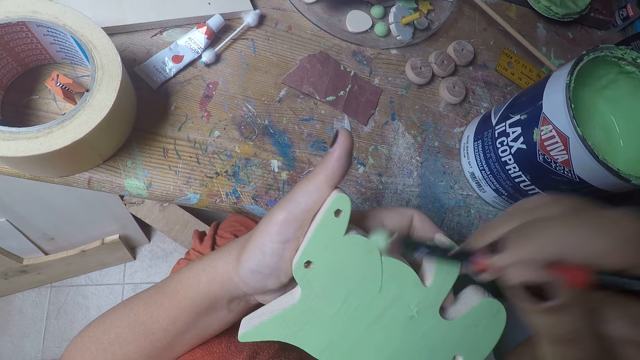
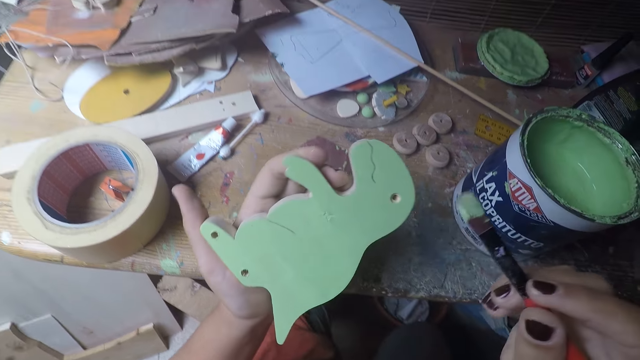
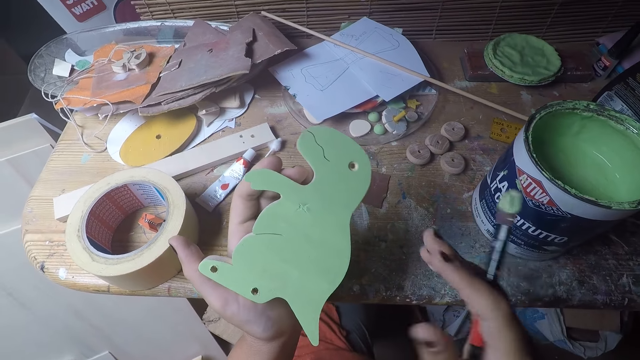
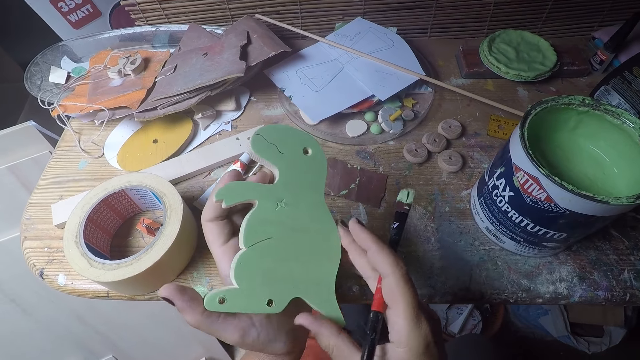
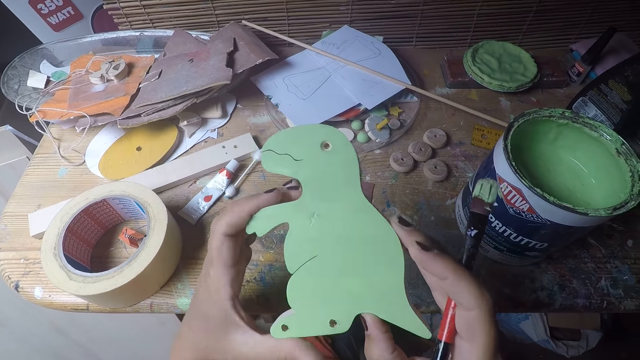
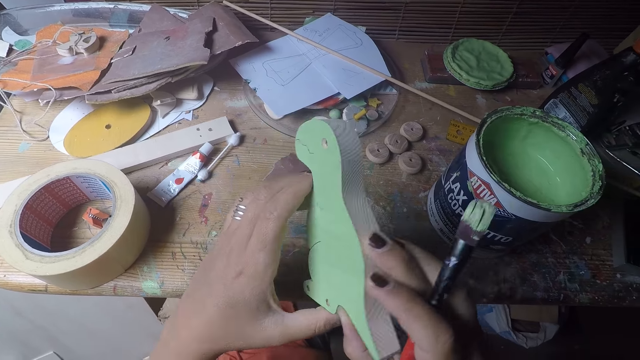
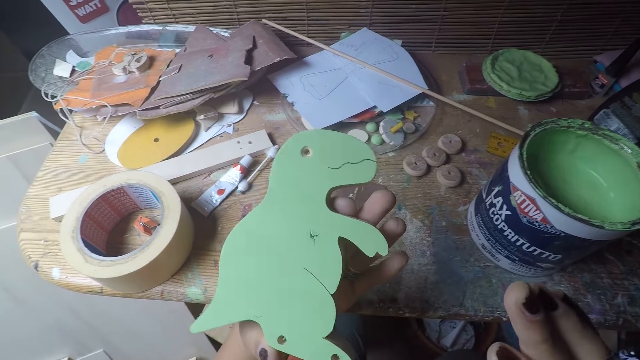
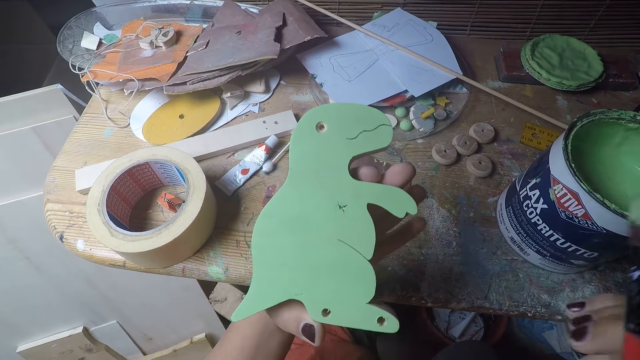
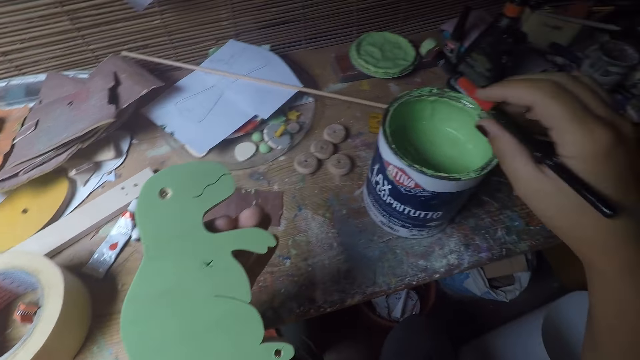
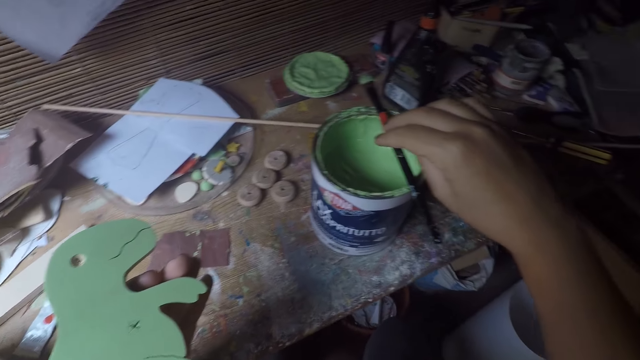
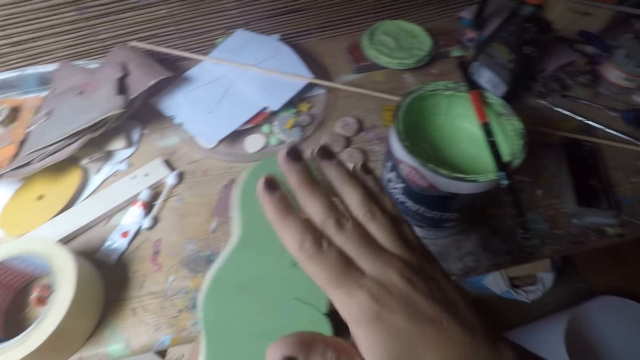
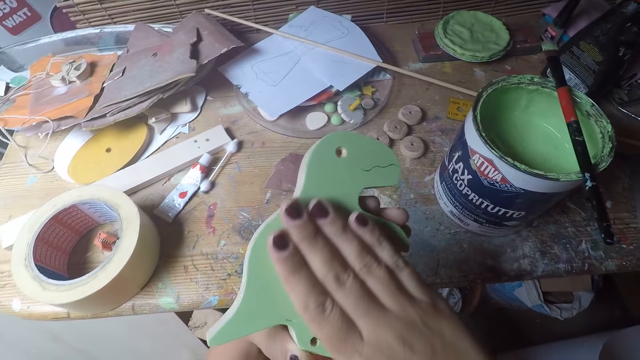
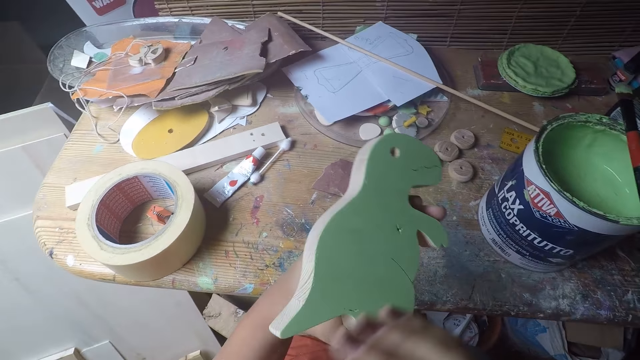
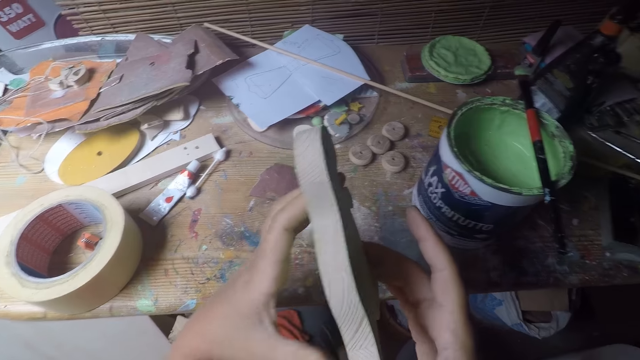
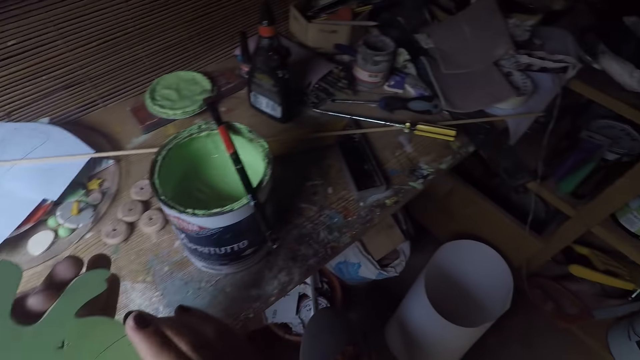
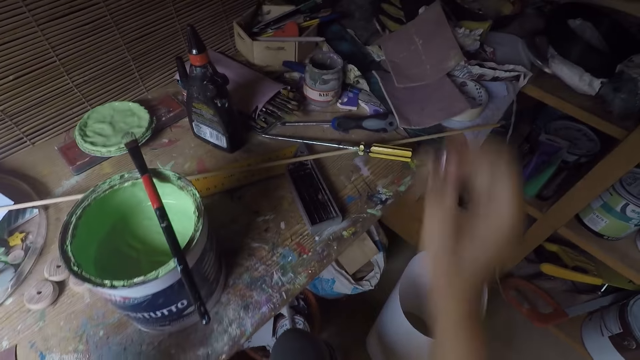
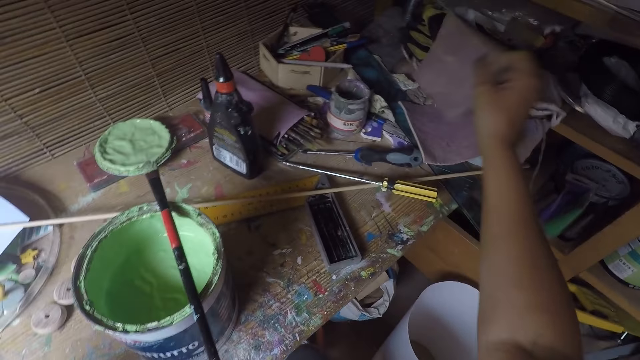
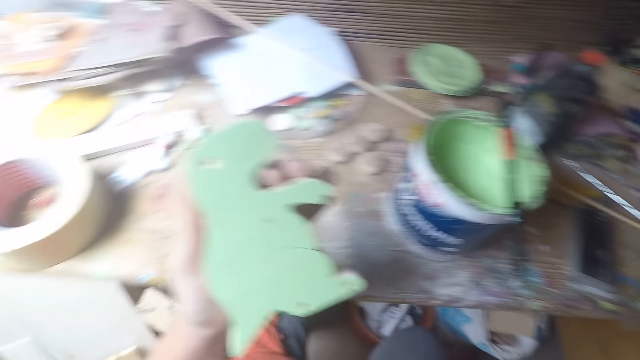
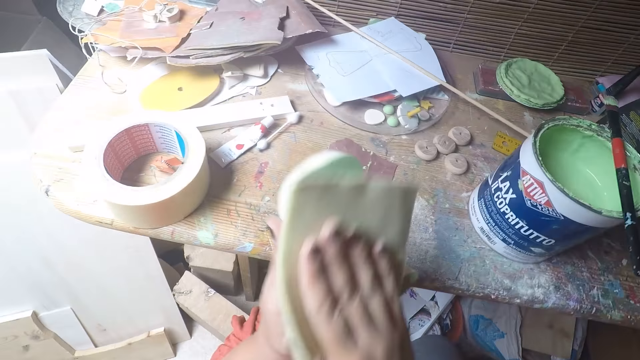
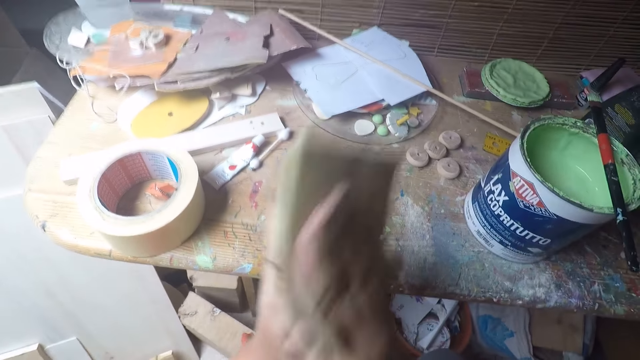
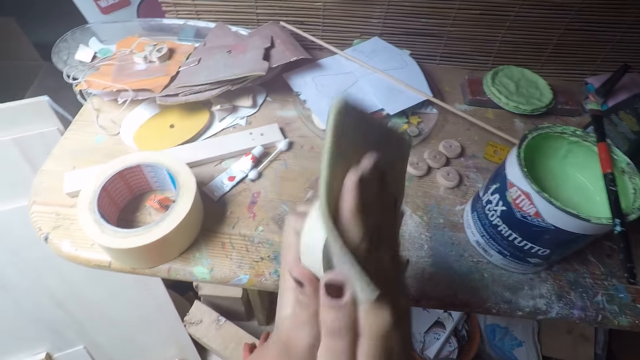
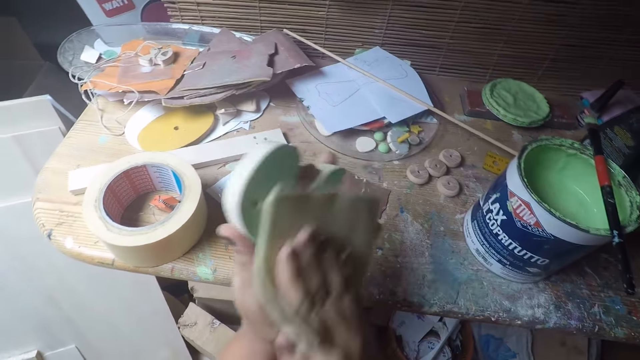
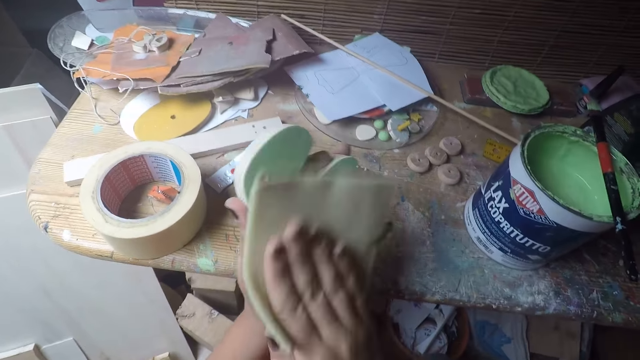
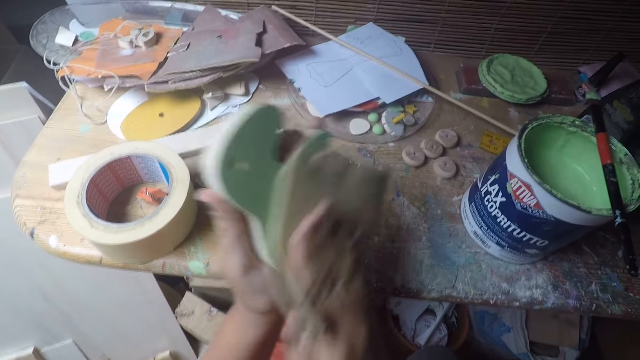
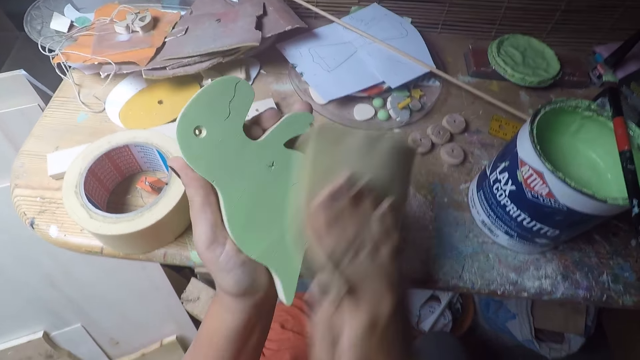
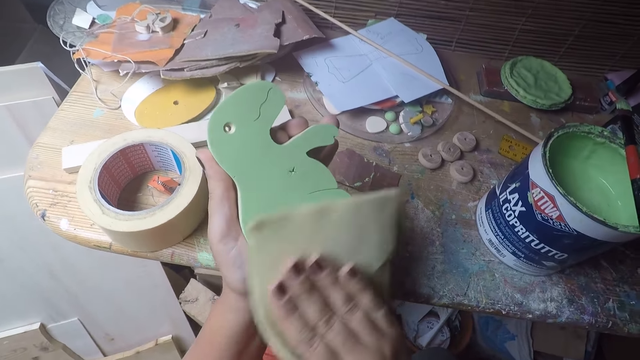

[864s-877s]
The camera wearer turns a wood craft in hand. They turn it in hand again. They put a paint brush on a tin. They rub a hand on the wood craft. They clean the wooden toy with the right hand. They pick up a sponge or sandpaper. They use the sandpaper on the wooden toy.

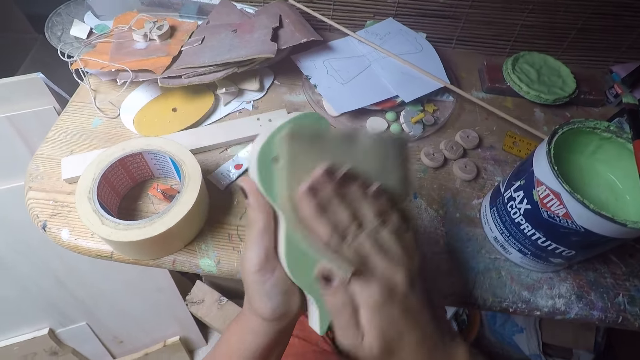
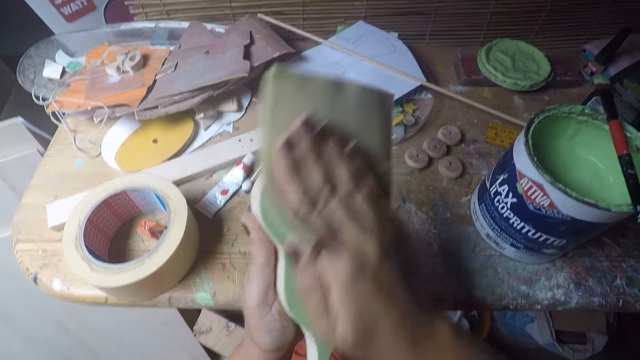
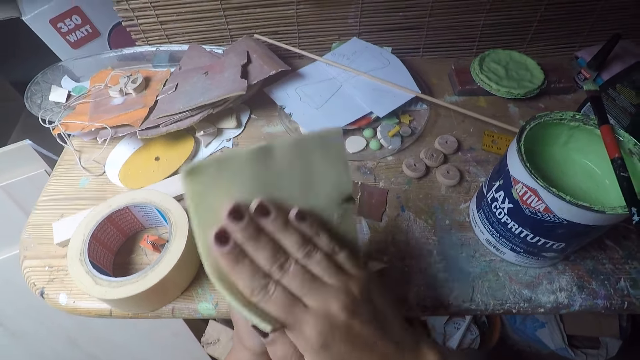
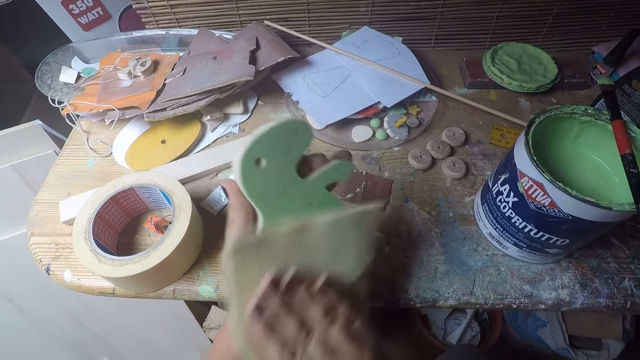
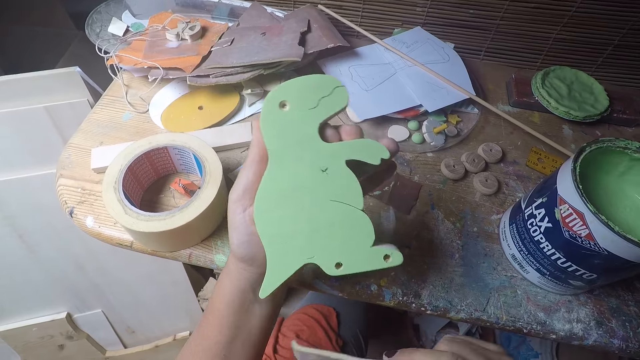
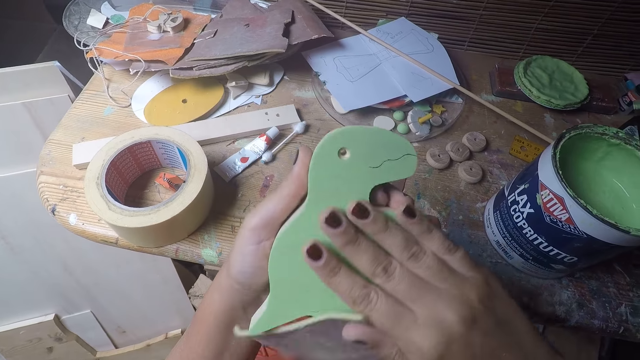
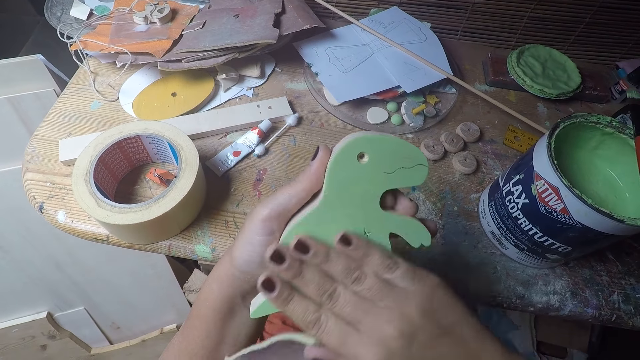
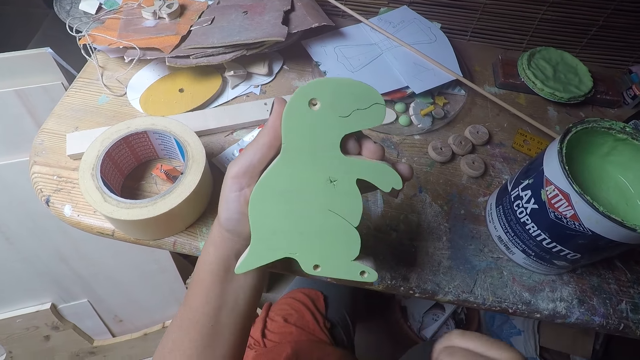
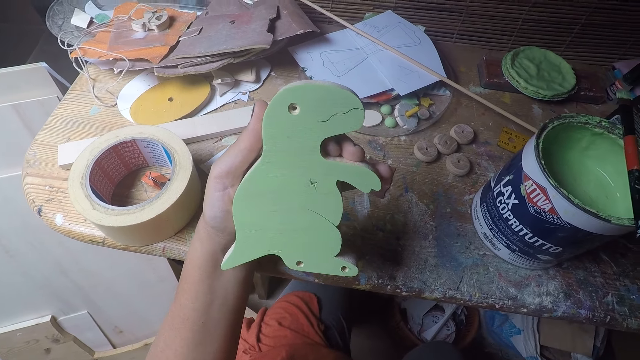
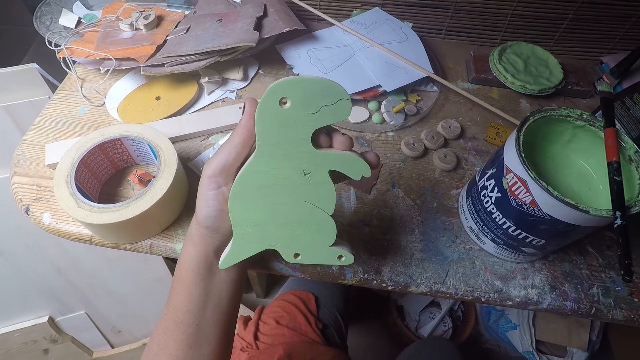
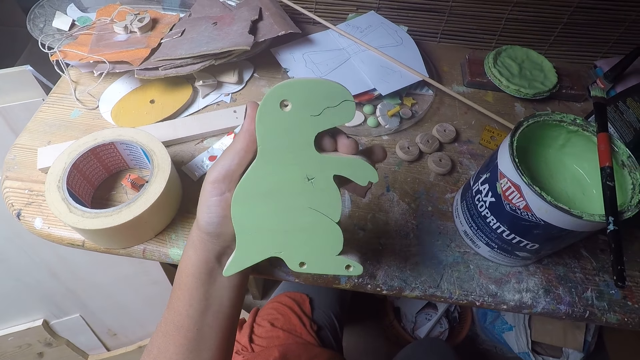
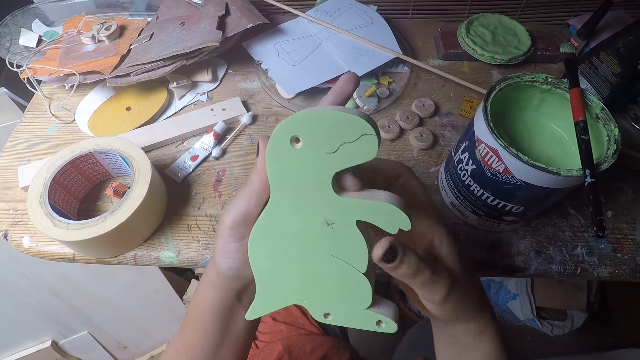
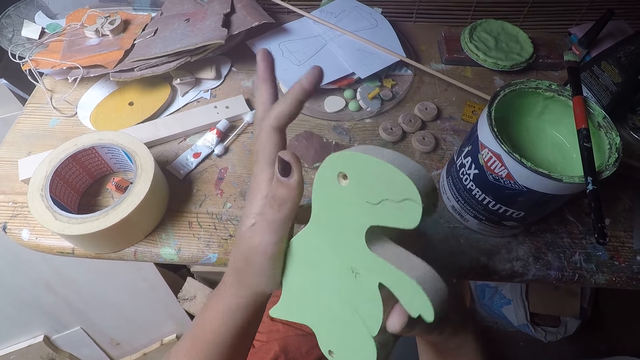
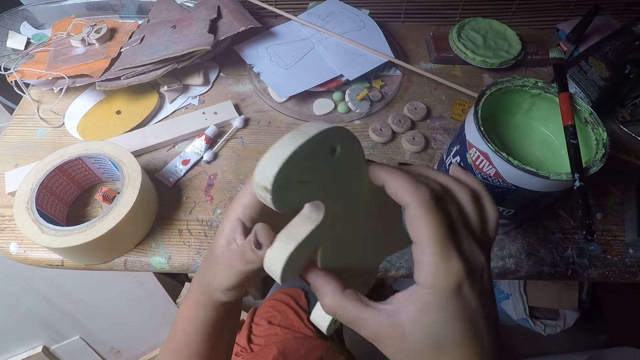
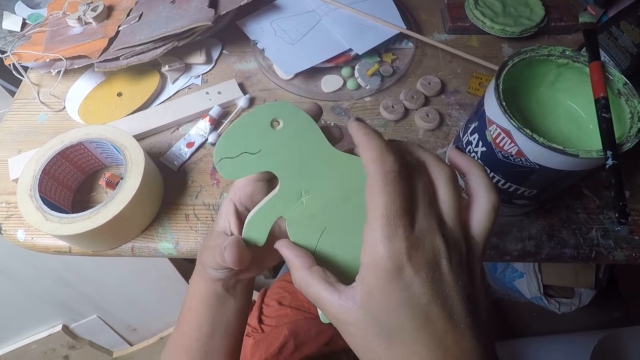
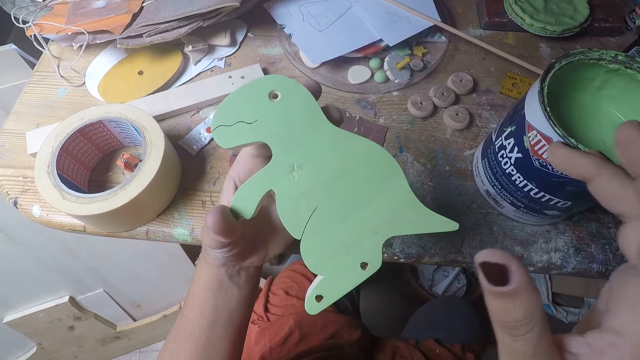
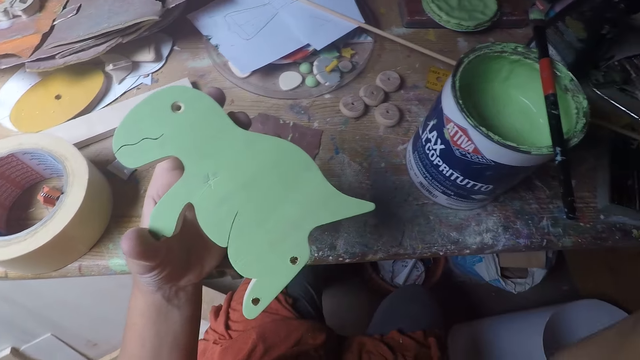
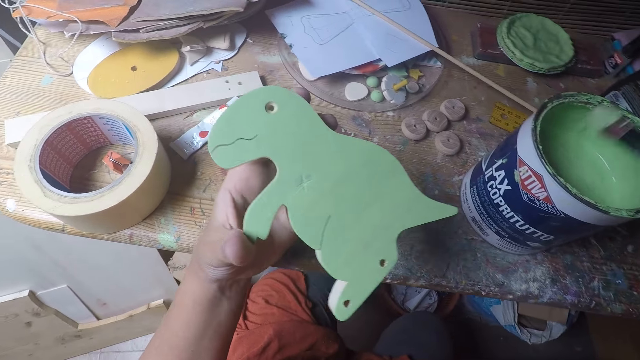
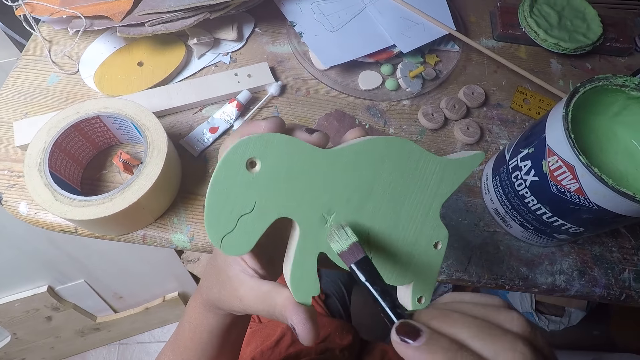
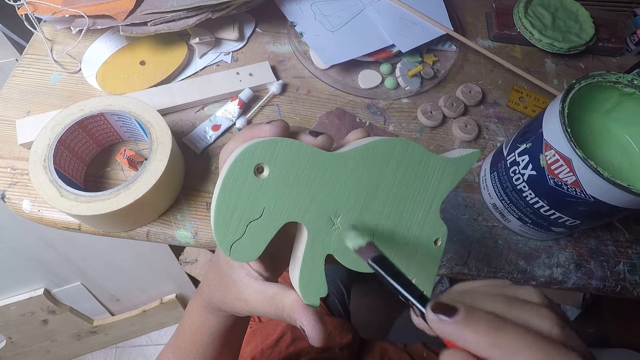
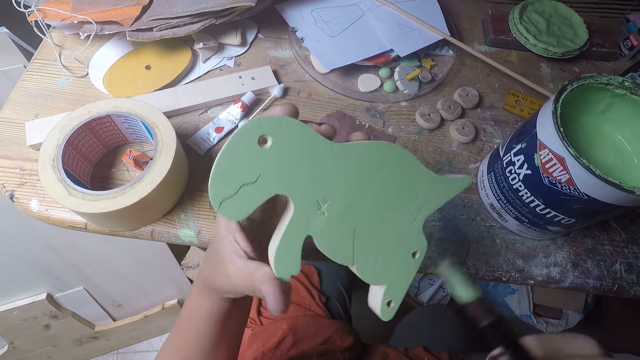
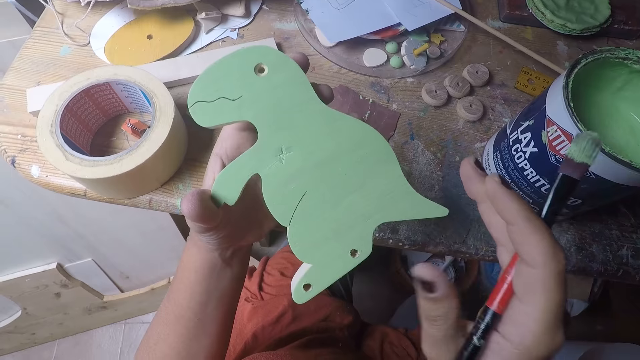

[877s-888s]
The camera wearer wipes a hand on a wood craft. They turn the wood craft in hand. They pick up a paint brush on a tin. They paint on the wood craft.
